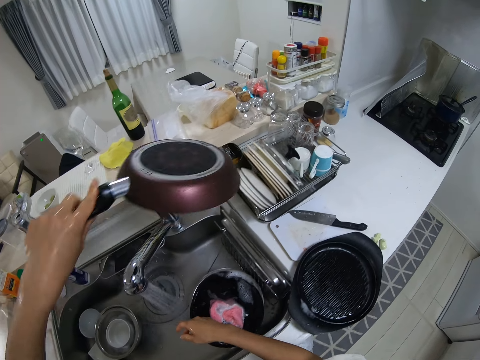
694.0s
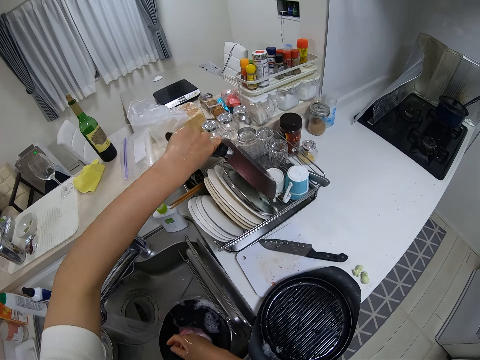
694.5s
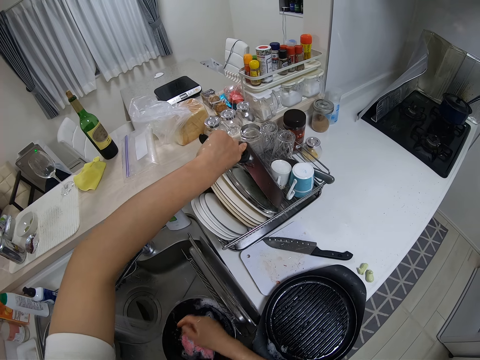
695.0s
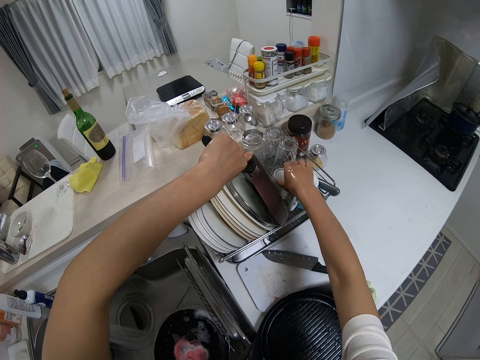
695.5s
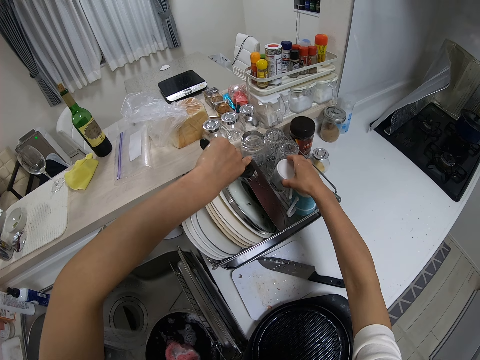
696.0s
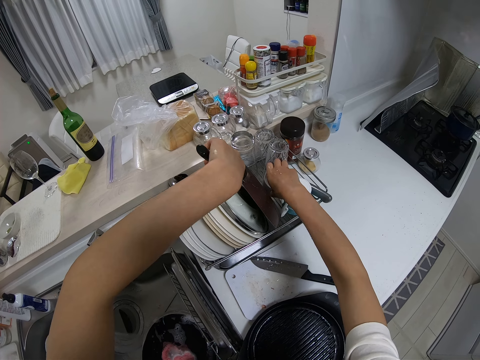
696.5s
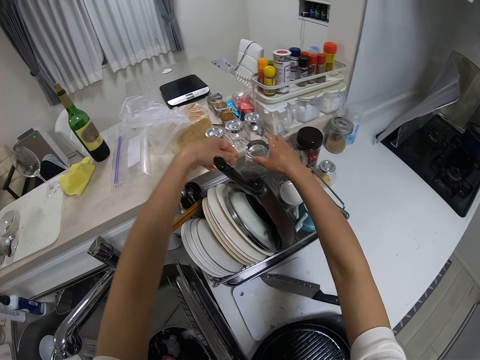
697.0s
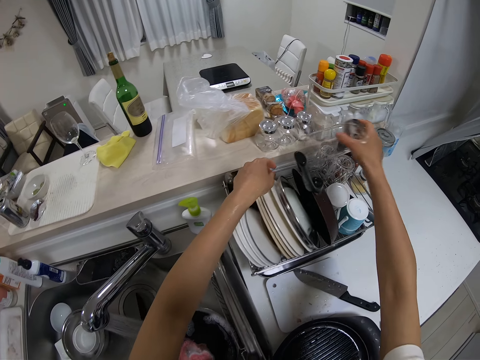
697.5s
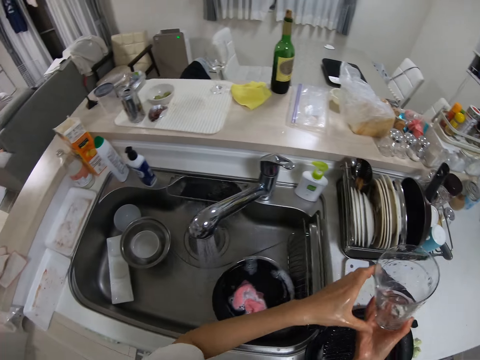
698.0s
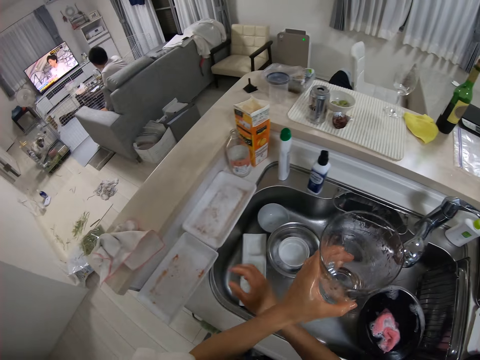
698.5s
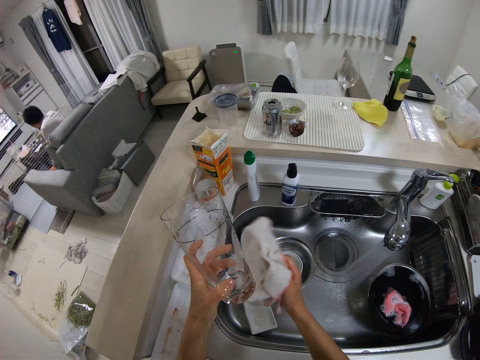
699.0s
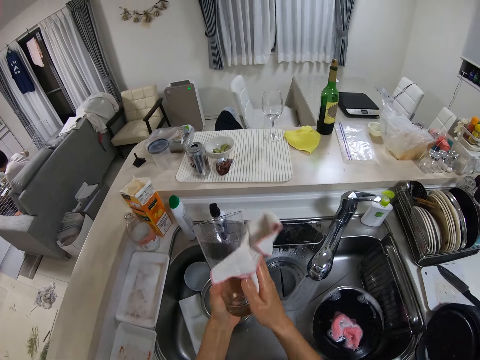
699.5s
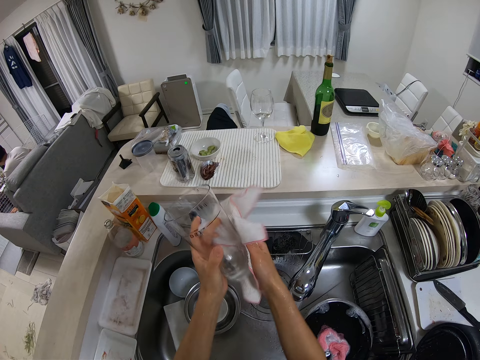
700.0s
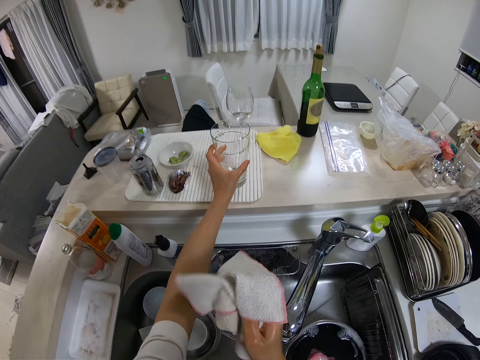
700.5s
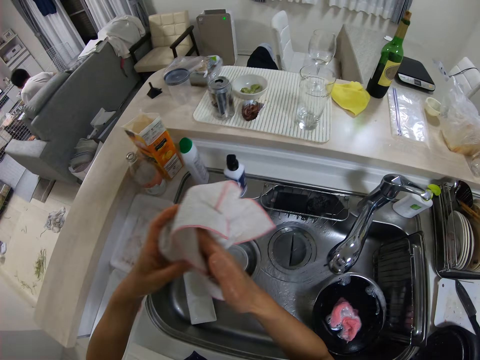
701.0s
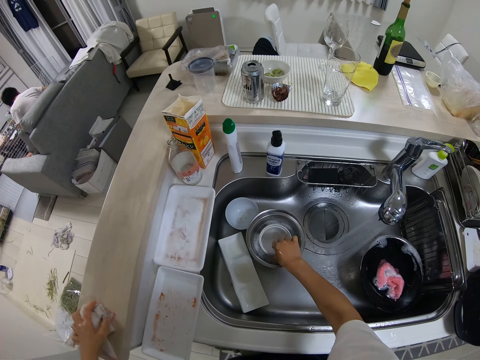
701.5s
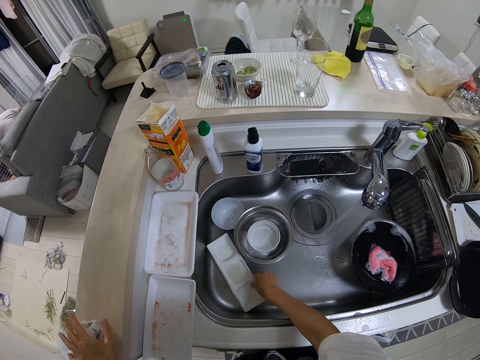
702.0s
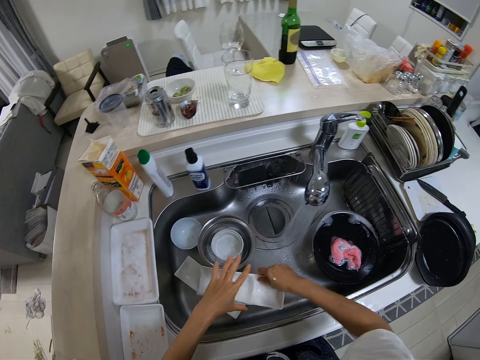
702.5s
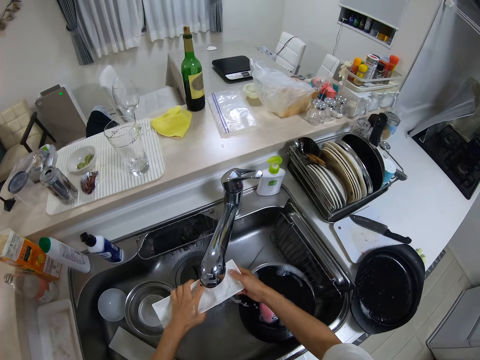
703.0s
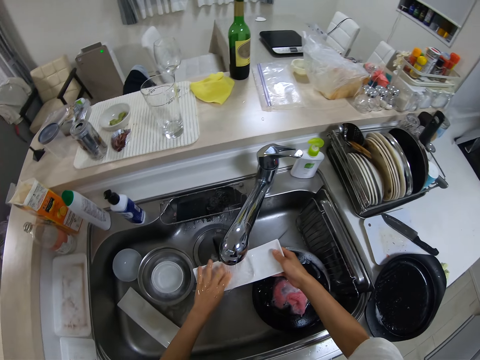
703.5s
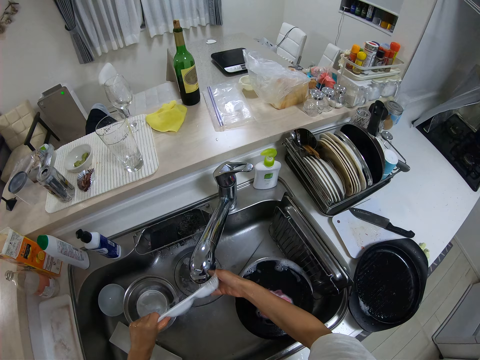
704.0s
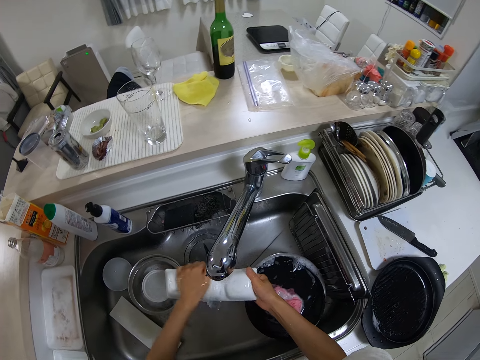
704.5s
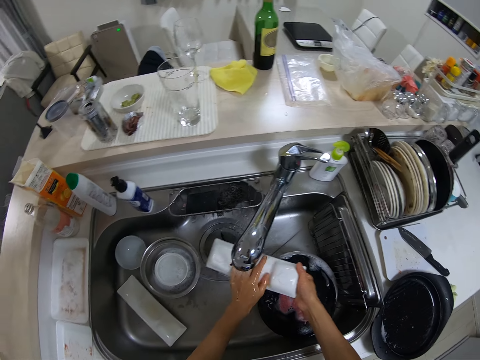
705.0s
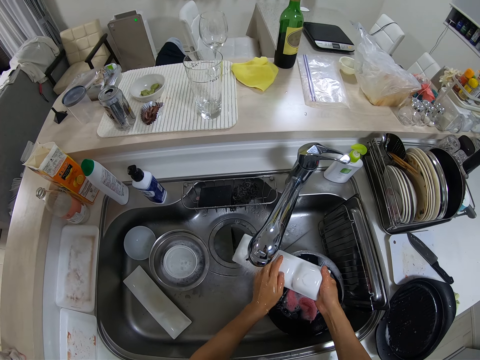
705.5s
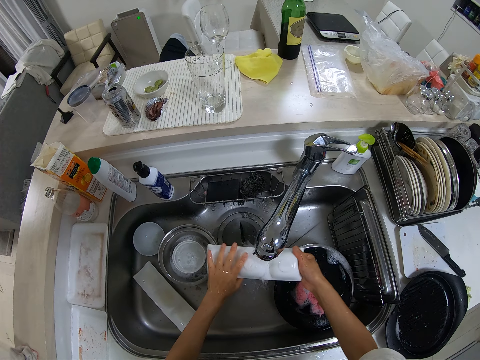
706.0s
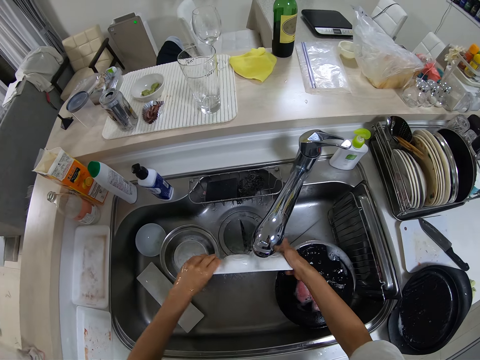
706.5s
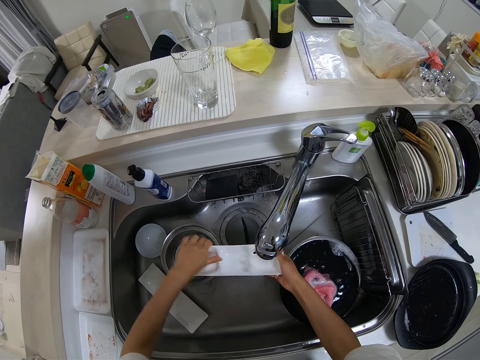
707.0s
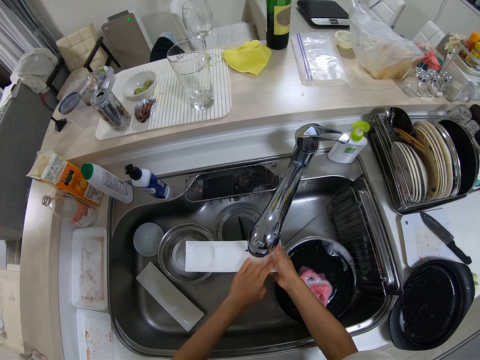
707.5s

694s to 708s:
The camera wearer drops the pan into the plate rack in her left hand. She adjusts a cup from the plate rack in her right hand. She picks up a glass cup from the plate rack in her right hand. She passes the glass cup from her right hand to her left hand. She picks up a wiping cloth from the kitchen surface with her right hand. She cleans the glass cup with the cloth. She drops the glass cup on a tray on the sink with her left hand. She touches a small bowl with her right hand. She picks up a disposable cup holder or the tray with her left hand. She rinses the disposable cup holder with her hands in the wash sink.
